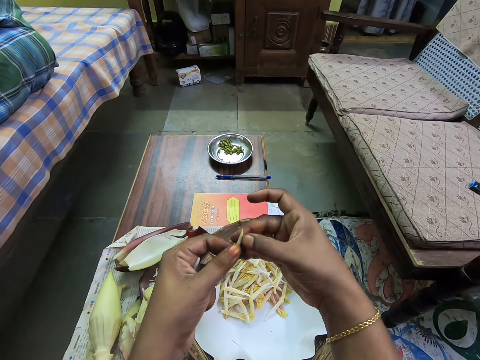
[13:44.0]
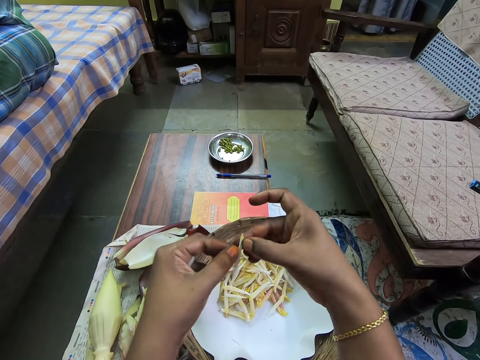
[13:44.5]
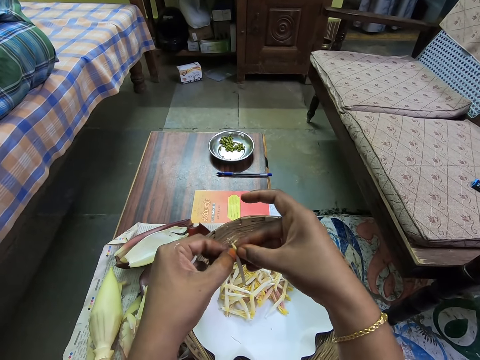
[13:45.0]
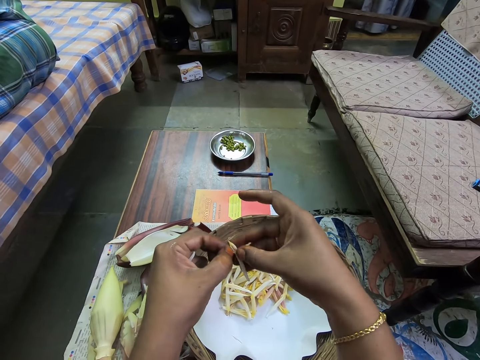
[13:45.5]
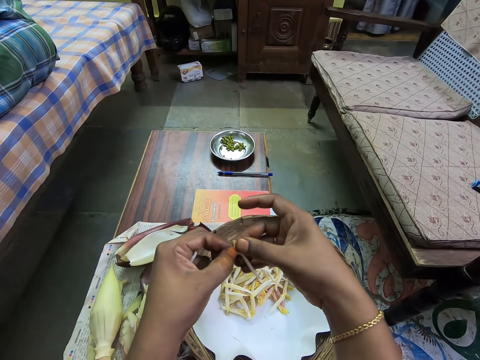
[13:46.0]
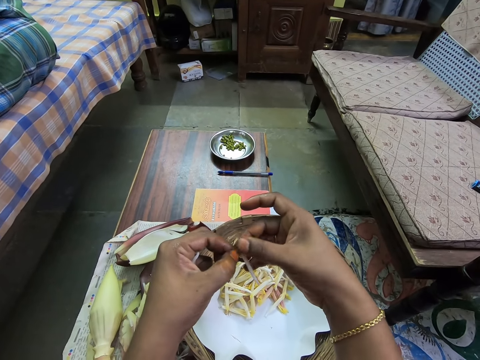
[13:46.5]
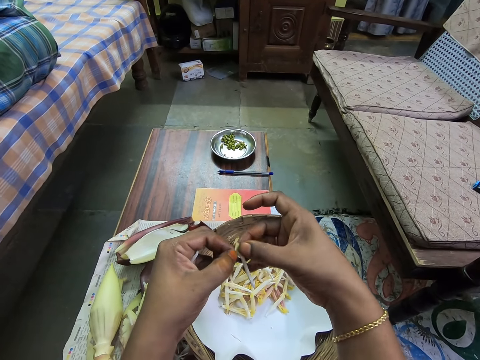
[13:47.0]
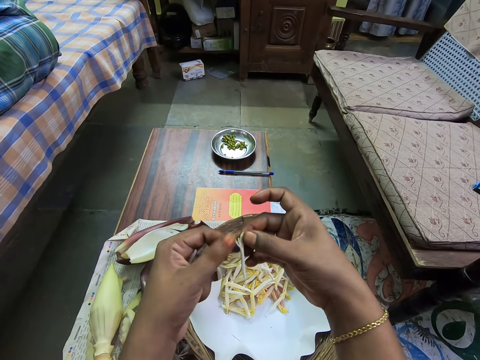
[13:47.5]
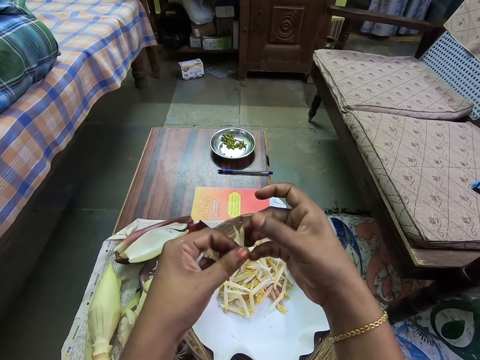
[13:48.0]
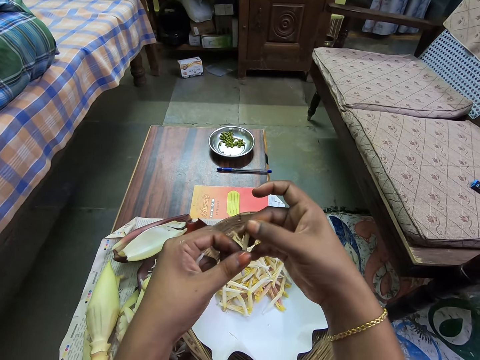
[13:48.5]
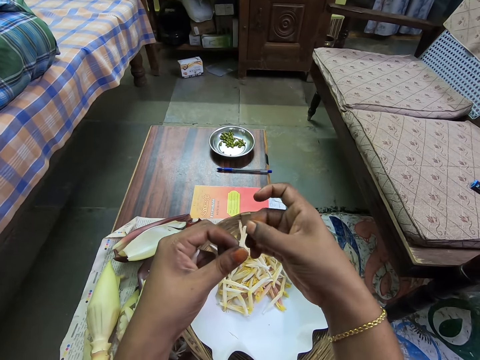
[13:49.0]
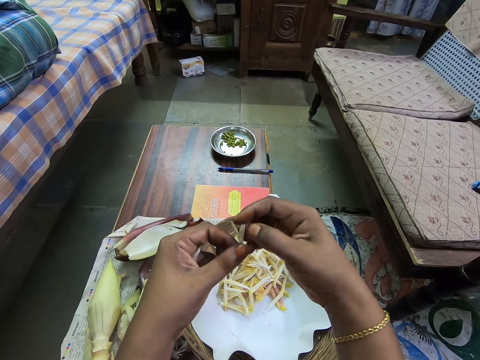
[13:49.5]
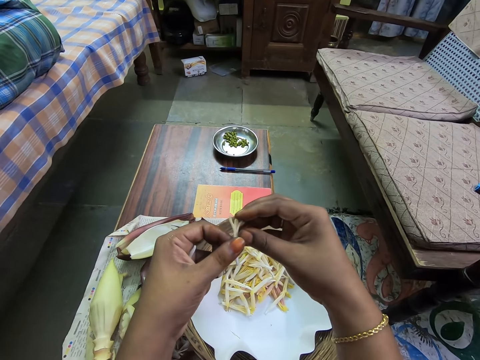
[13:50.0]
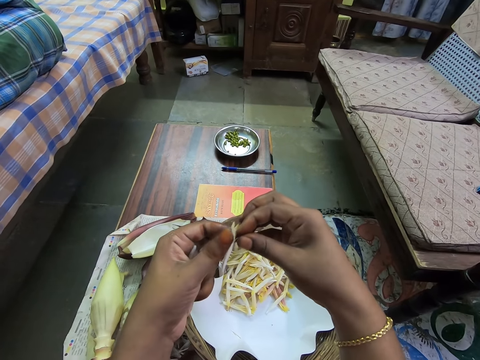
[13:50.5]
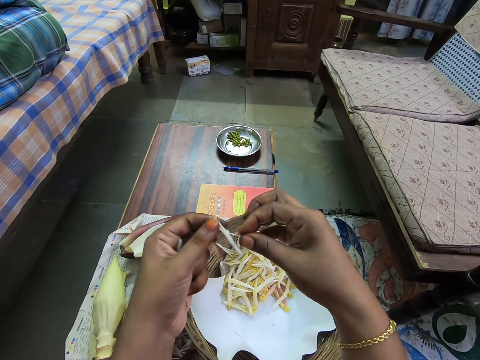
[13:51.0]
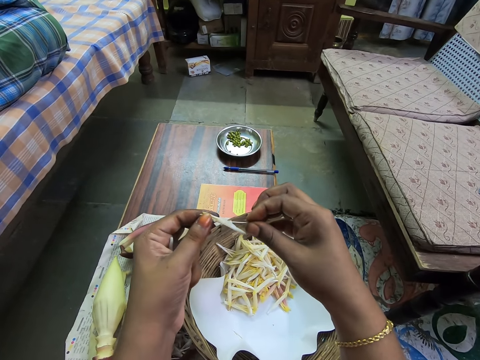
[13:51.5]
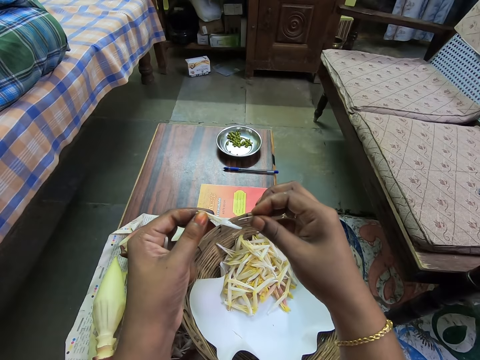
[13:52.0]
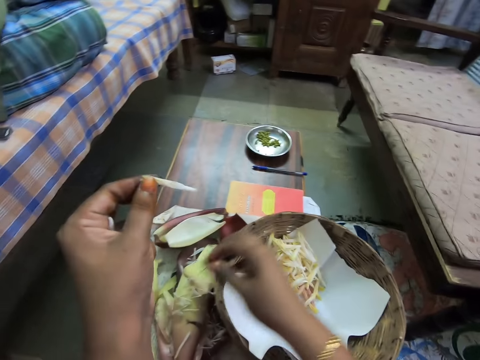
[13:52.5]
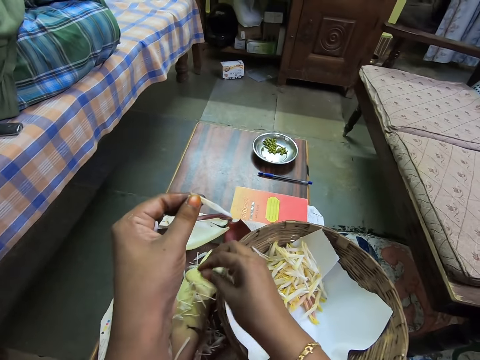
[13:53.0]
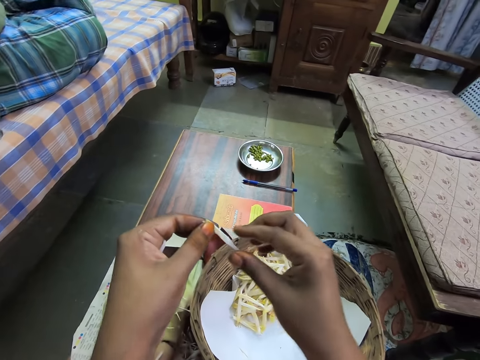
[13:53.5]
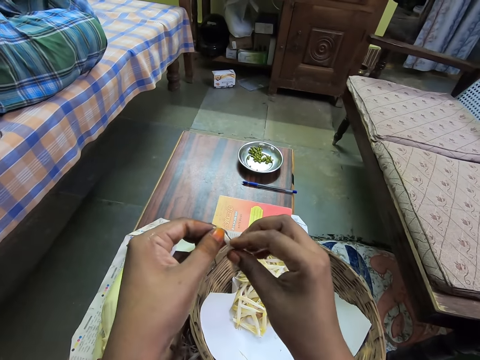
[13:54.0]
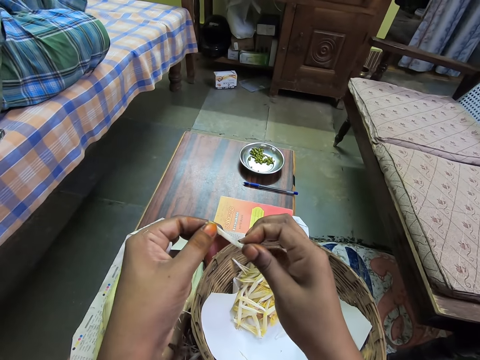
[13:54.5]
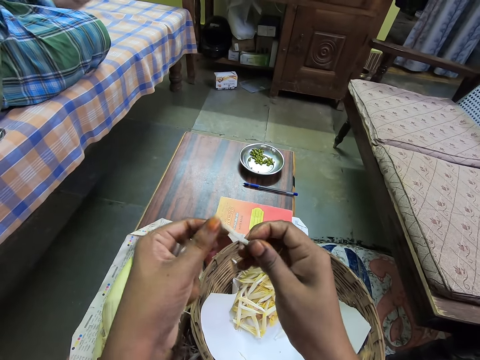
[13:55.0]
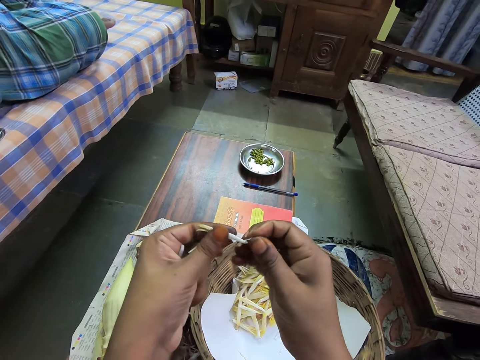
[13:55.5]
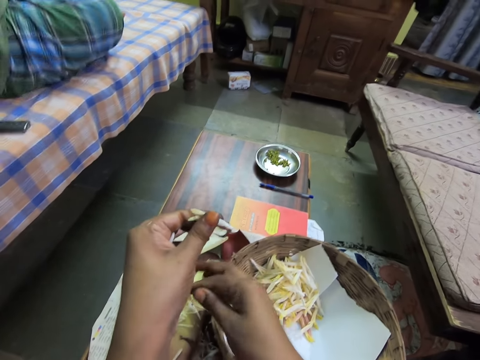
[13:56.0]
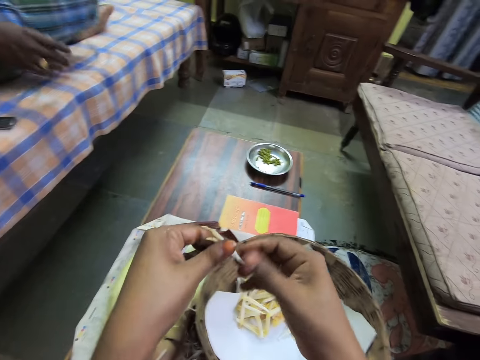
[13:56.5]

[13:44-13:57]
The camera wearer drops a filament or banana petals on the table with her right hand. She peels the banana petals with her hands.

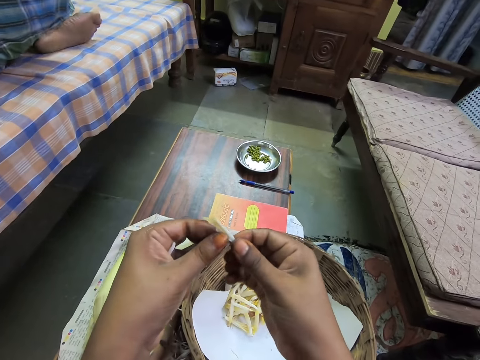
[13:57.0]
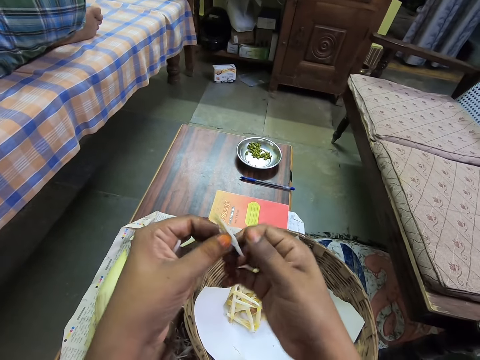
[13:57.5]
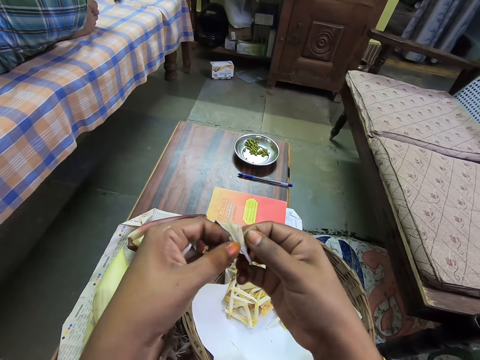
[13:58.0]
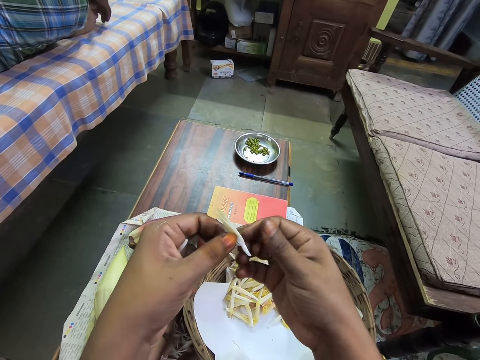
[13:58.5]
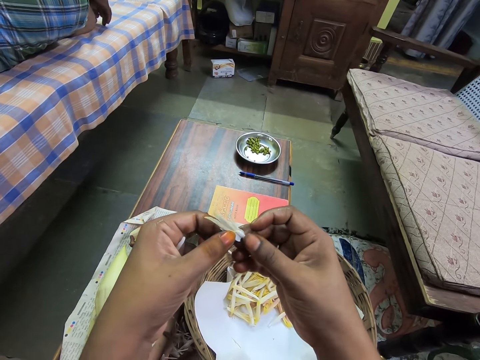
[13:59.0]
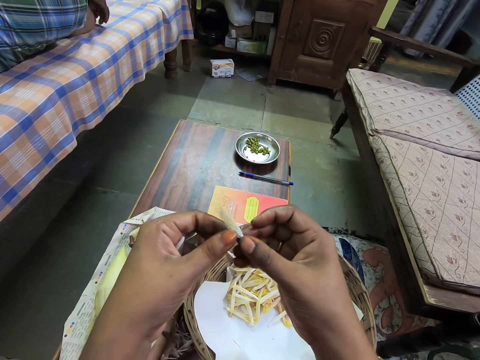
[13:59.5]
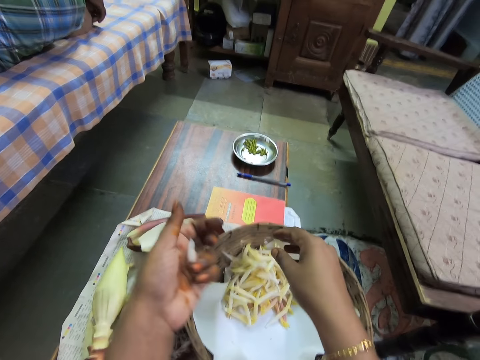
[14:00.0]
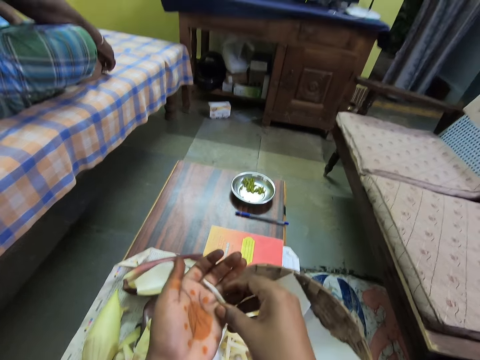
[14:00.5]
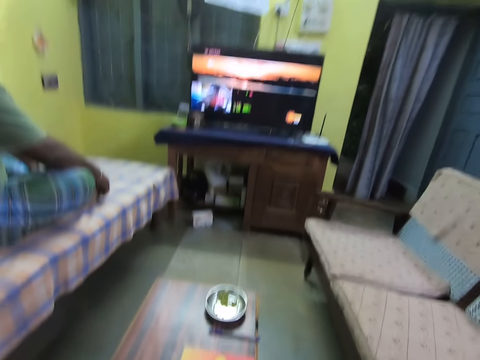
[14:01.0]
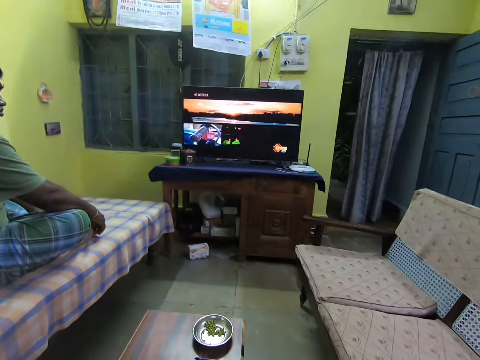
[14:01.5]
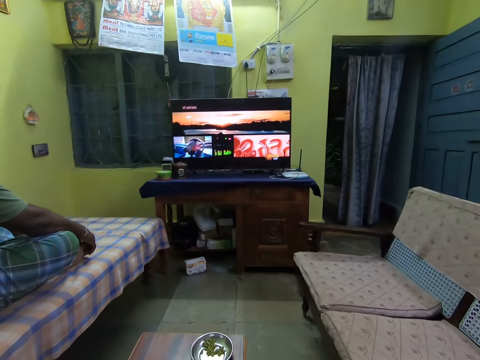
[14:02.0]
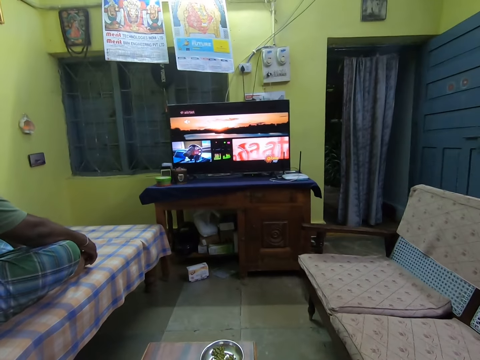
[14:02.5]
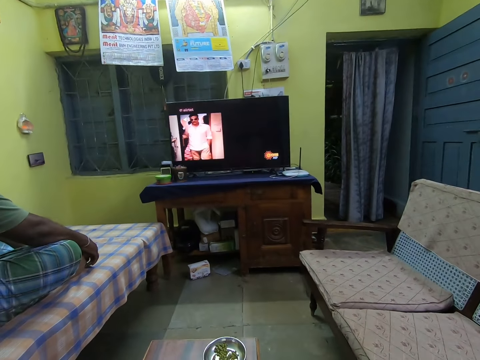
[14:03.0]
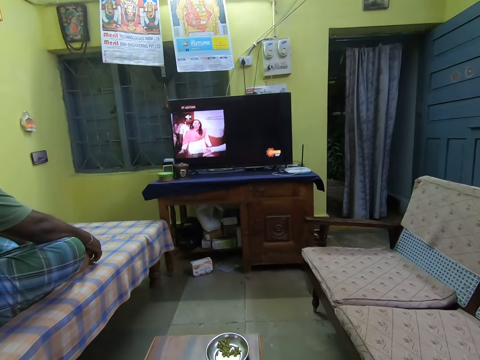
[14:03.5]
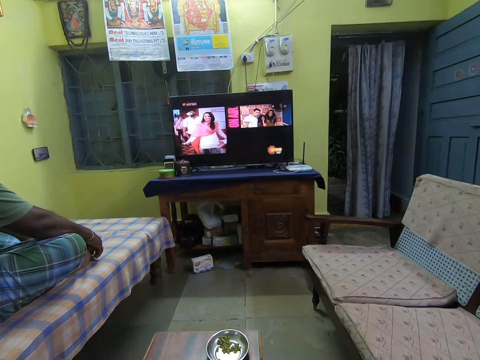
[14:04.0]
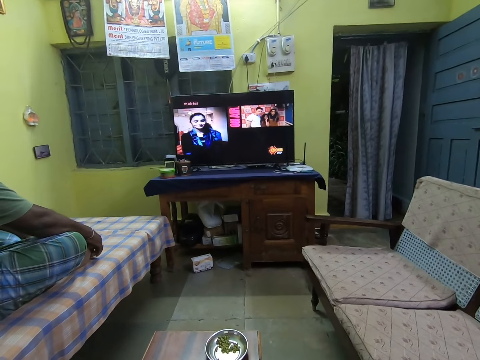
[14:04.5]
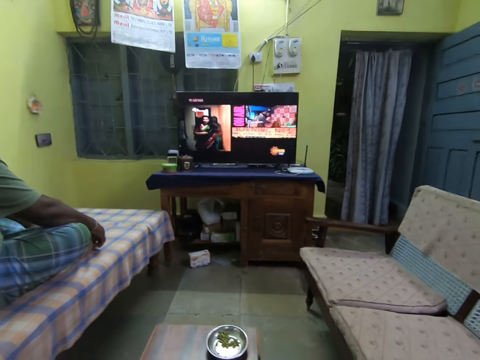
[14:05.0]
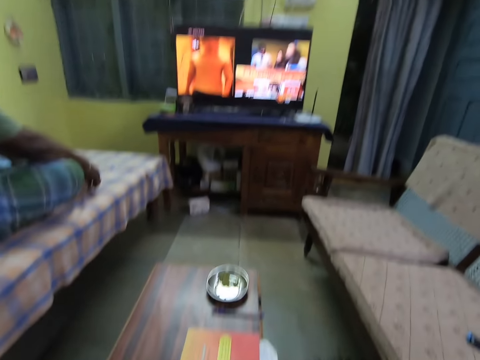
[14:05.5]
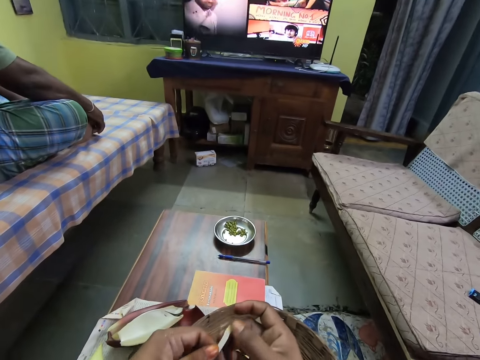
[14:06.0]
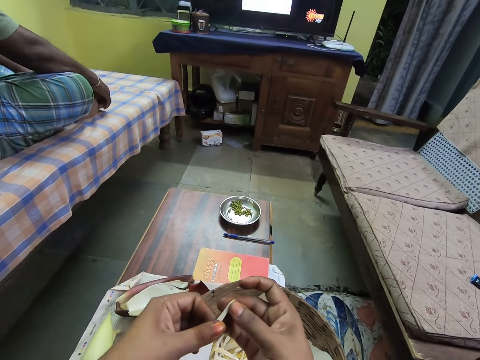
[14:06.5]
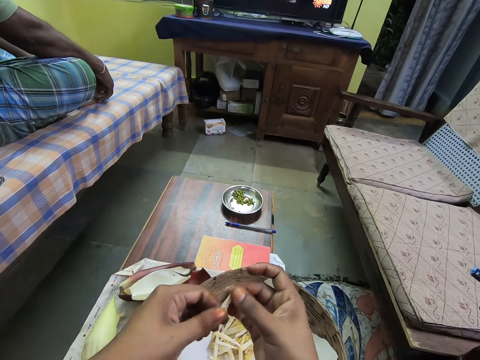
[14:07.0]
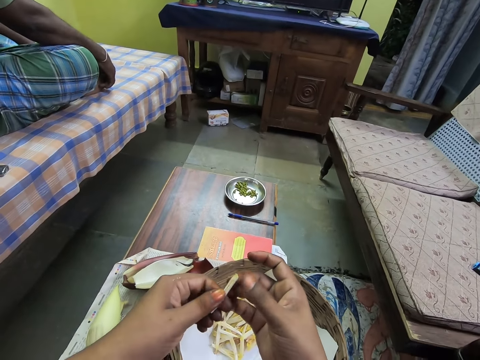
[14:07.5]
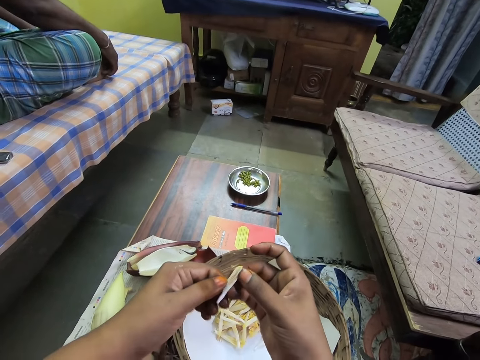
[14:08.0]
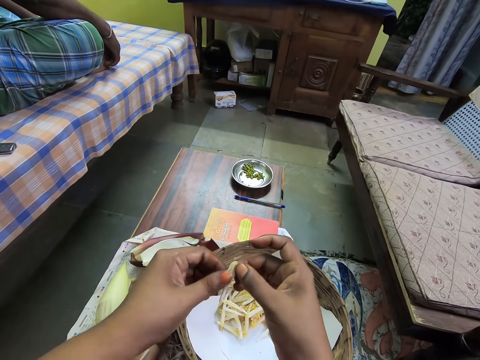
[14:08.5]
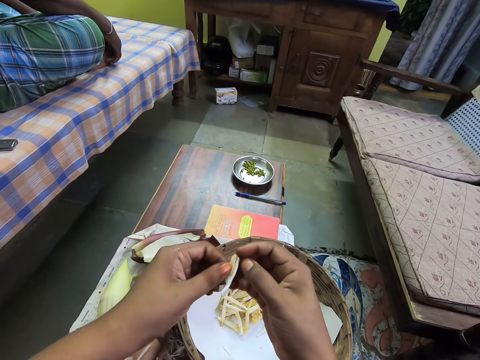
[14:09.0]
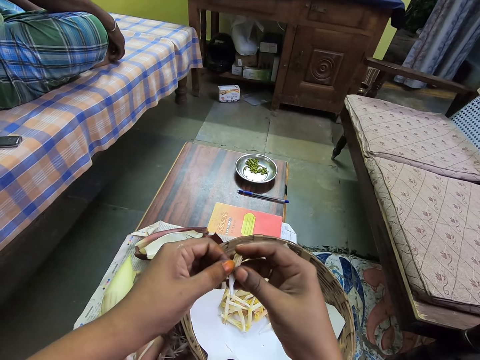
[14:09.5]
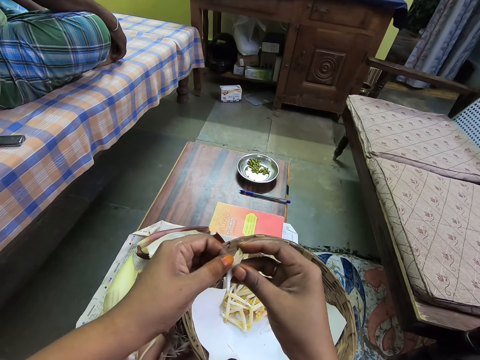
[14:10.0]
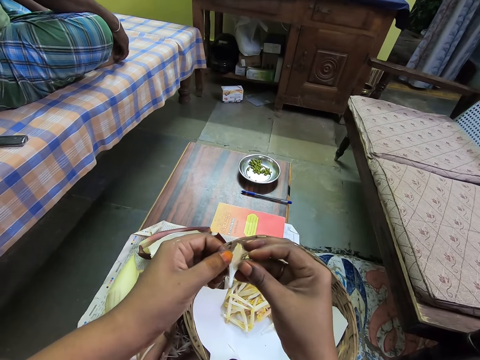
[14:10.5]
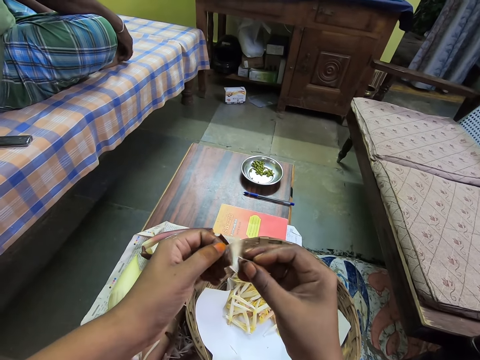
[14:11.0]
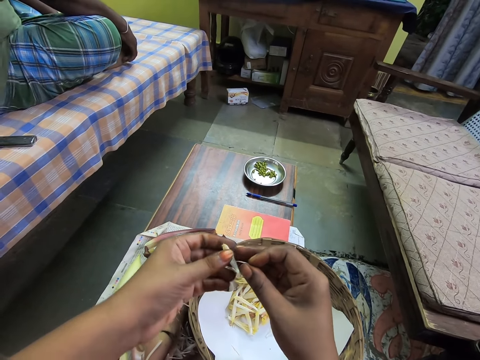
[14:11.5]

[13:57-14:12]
The camera wearer drops down the banana petals with her right hand. She drops the flower bud in the basket with her right hand. She picks a flower bud with her right hand. She watches a television. She peels the flower bud with both hands. She peels the banana petals with her hands.
